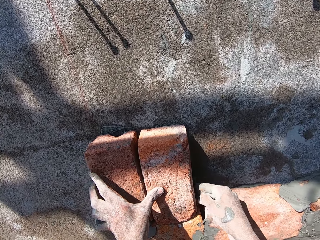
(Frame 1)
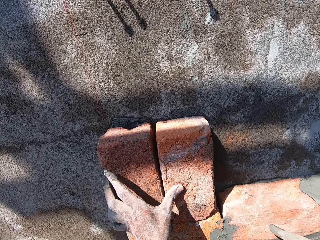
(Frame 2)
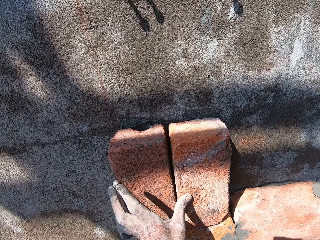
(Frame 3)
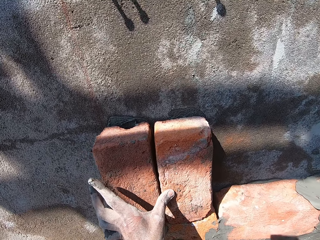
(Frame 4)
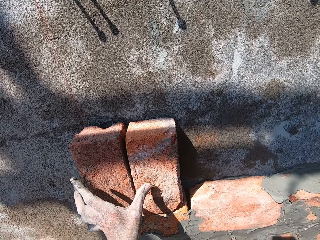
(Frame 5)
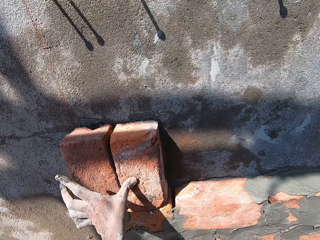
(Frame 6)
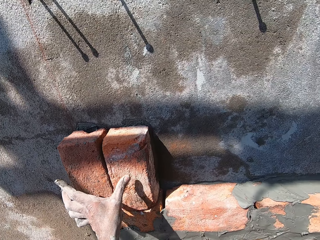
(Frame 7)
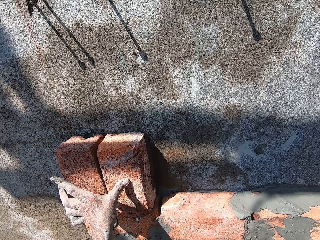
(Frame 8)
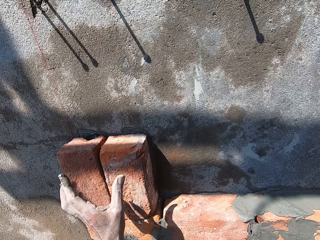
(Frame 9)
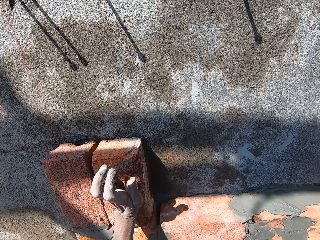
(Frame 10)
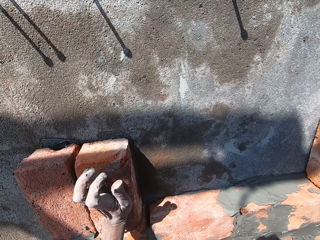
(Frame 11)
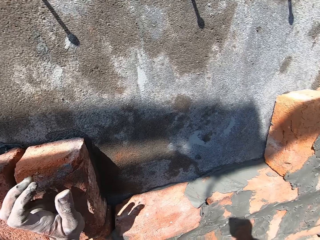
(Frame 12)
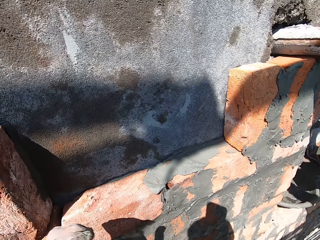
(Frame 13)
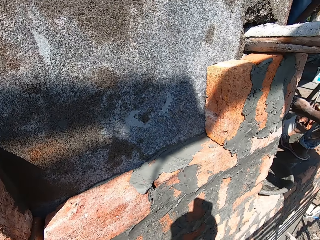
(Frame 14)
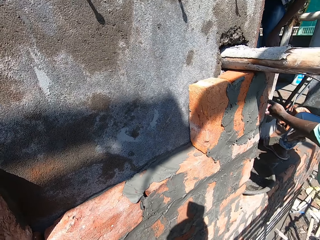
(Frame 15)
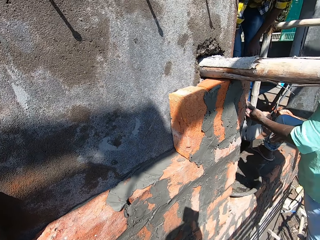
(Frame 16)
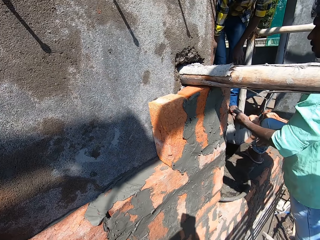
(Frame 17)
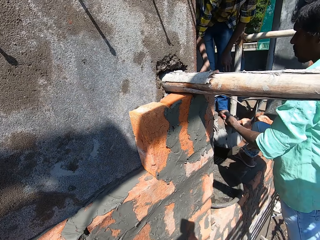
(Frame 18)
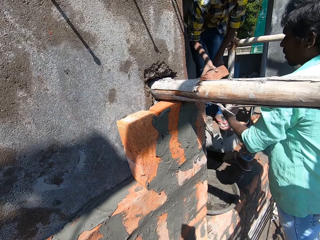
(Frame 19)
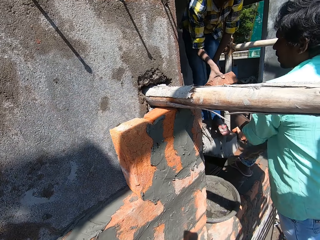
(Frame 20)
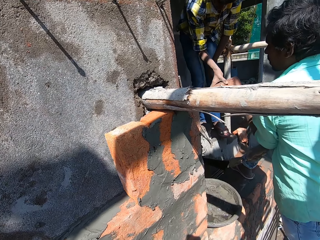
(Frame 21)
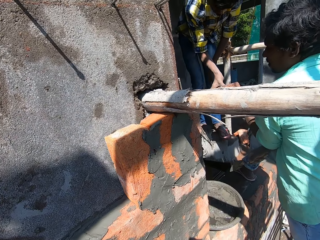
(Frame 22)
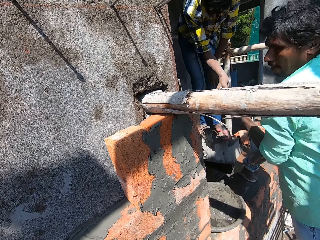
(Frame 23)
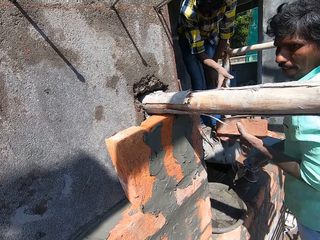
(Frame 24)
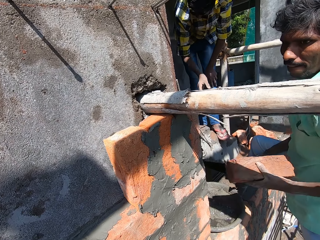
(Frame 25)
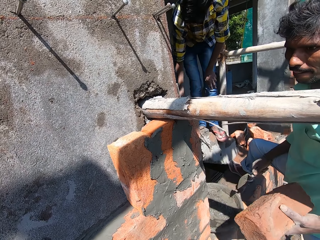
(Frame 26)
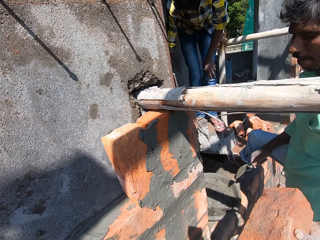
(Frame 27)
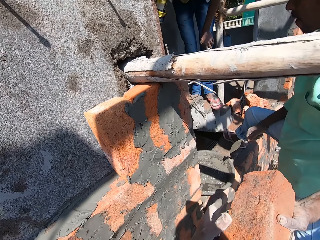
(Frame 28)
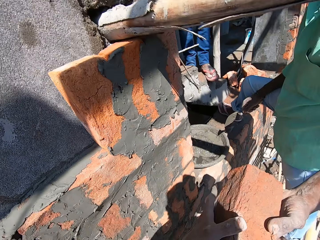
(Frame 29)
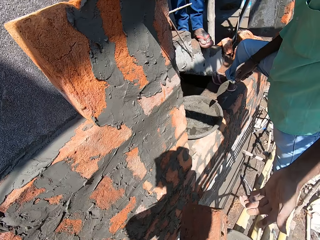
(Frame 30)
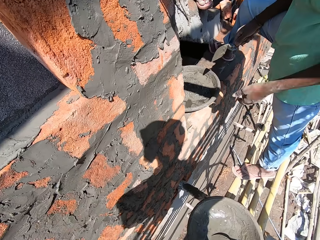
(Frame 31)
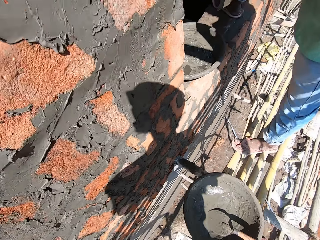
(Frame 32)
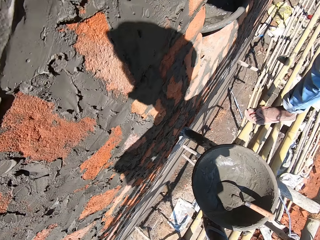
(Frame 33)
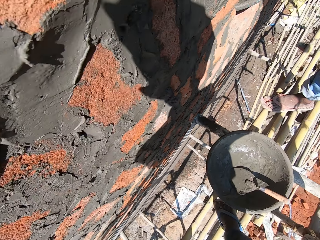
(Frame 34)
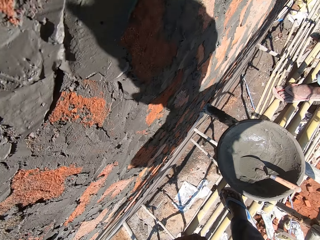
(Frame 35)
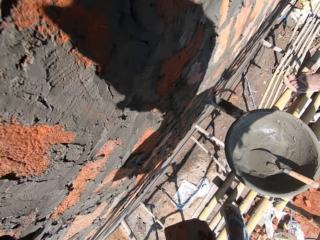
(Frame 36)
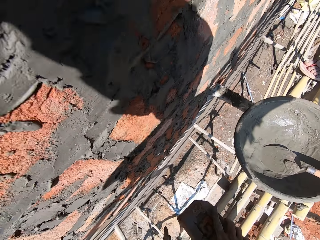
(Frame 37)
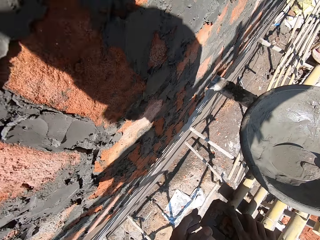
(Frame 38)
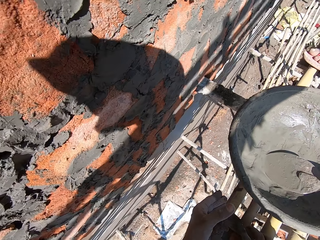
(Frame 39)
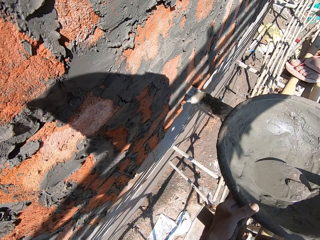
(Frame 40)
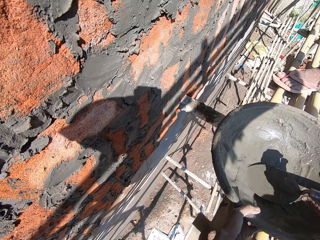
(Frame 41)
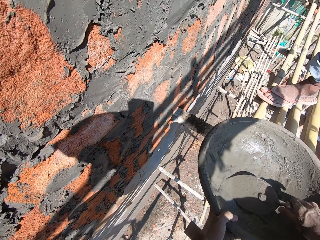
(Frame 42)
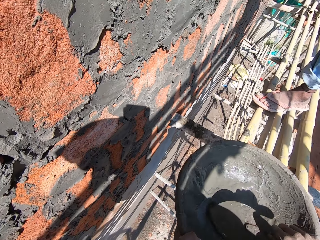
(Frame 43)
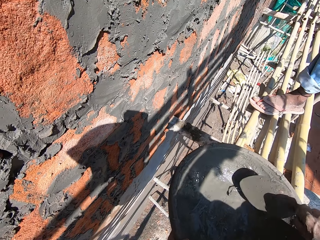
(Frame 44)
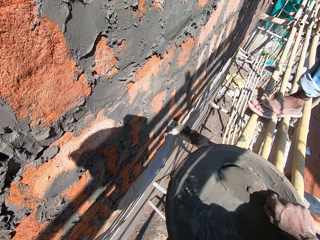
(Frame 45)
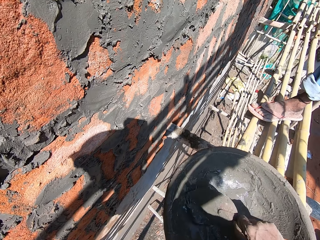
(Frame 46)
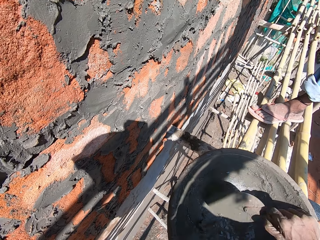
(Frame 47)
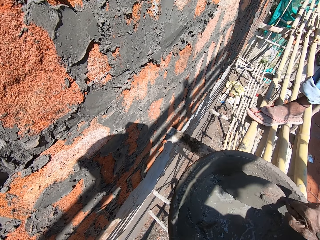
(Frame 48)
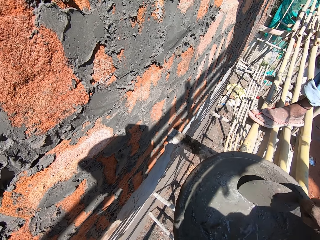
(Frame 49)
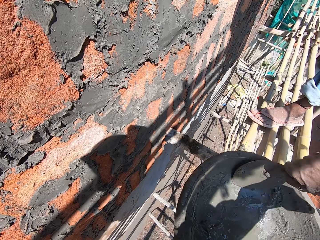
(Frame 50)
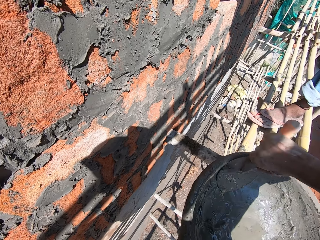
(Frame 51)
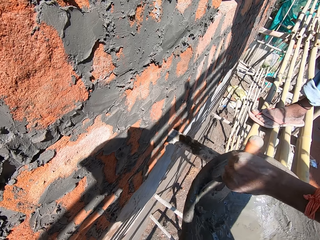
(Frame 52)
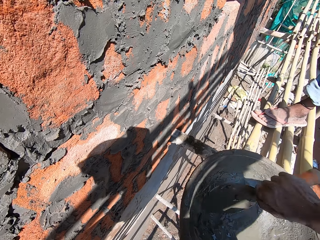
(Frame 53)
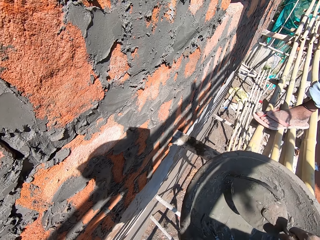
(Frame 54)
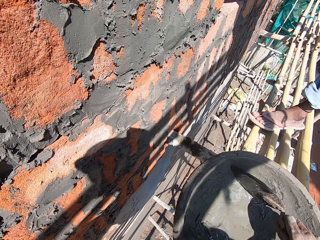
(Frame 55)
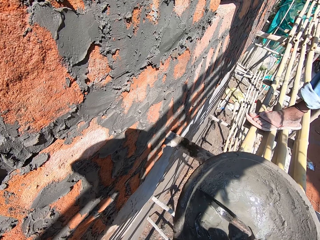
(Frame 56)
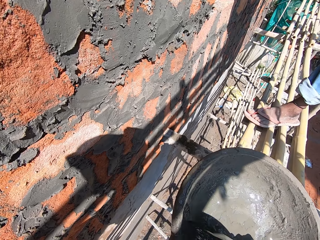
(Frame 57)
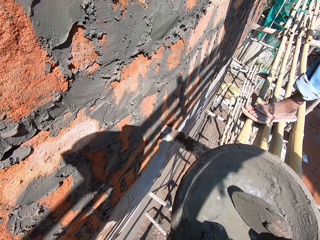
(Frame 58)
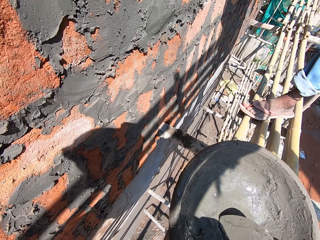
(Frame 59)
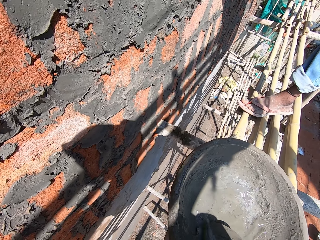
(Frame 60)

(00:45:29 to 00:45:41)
A man interacts with another man. The camera wearer hits the brick on the wall with his left hand. He interacts with the first man. The other man passes a brick to the first man with his right hand. The first man passes the brick to the camera wearer with his left hand. The camera wearer drops the brick on a bamboo stick frame with his right hand. He bends down. He holds the pan on the bamboo stick frame with his left hand. He gathers cement mortar in the pan with the masonry trowel in his right hand. The first man interacts with the other man.

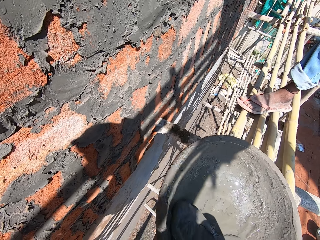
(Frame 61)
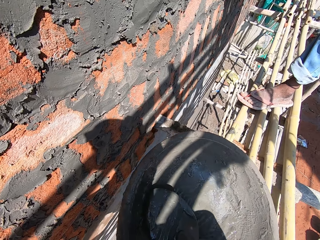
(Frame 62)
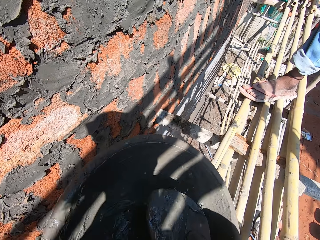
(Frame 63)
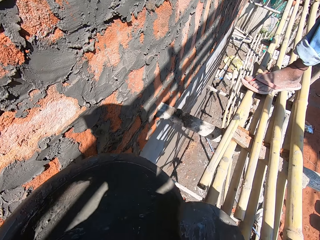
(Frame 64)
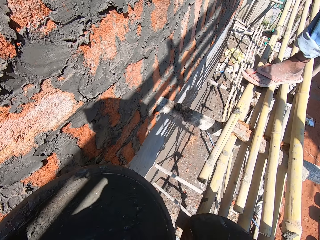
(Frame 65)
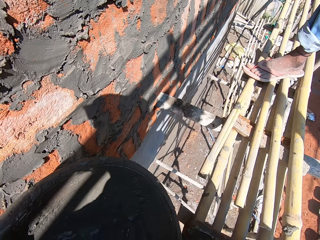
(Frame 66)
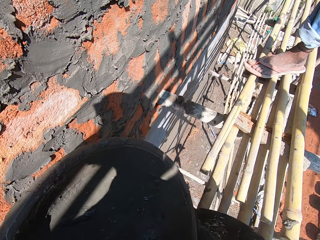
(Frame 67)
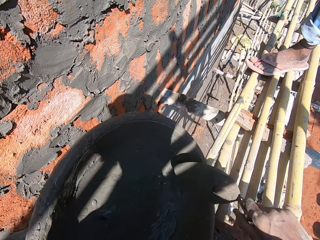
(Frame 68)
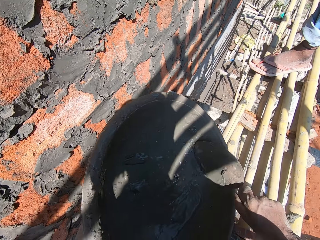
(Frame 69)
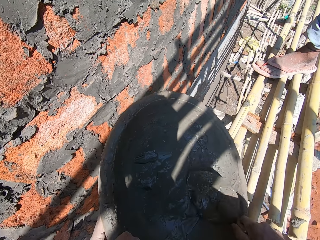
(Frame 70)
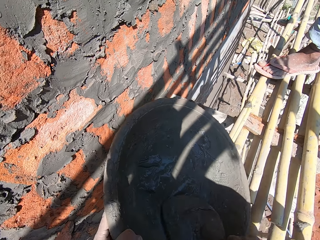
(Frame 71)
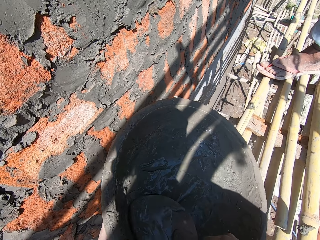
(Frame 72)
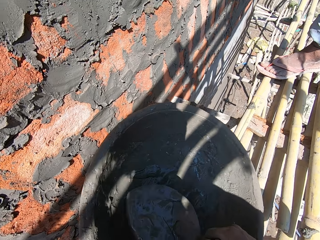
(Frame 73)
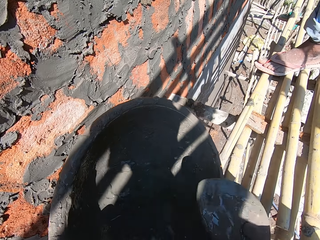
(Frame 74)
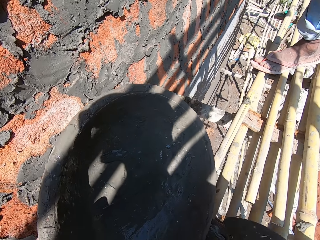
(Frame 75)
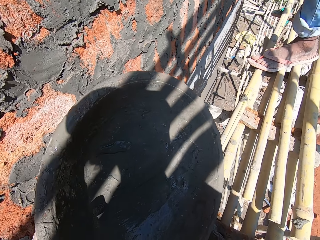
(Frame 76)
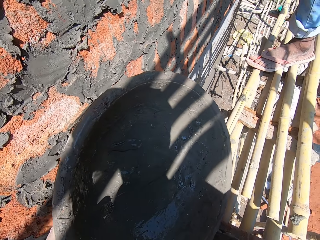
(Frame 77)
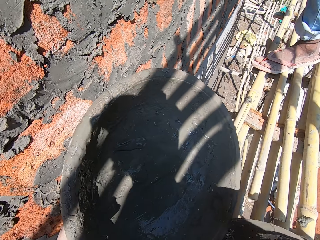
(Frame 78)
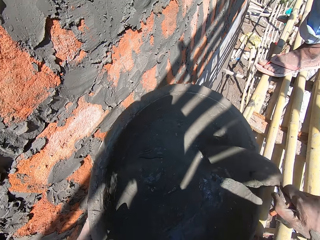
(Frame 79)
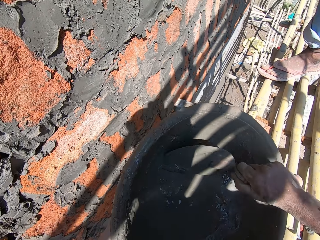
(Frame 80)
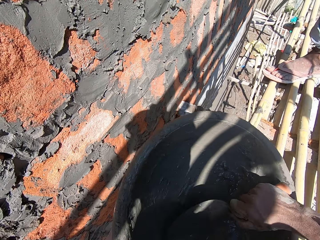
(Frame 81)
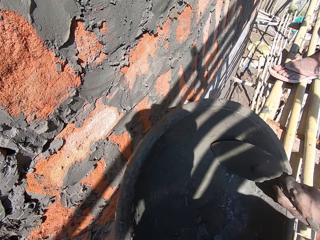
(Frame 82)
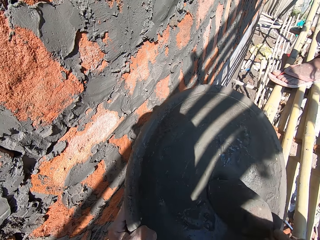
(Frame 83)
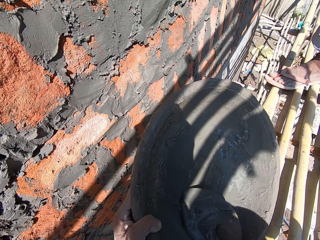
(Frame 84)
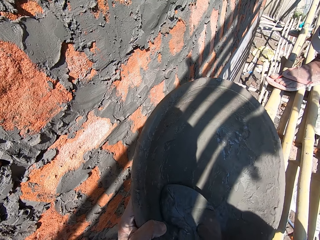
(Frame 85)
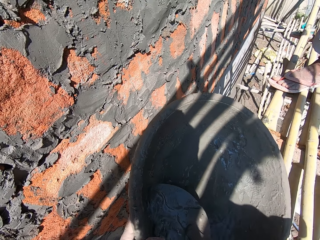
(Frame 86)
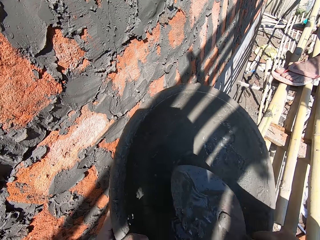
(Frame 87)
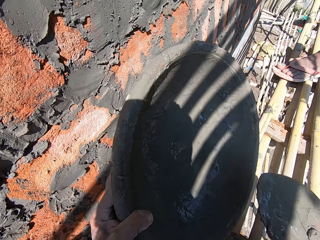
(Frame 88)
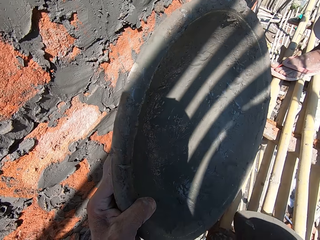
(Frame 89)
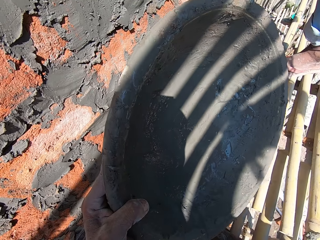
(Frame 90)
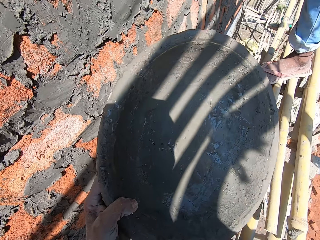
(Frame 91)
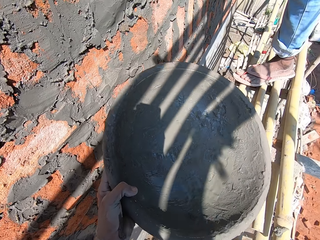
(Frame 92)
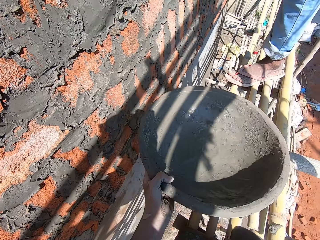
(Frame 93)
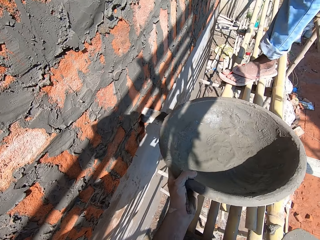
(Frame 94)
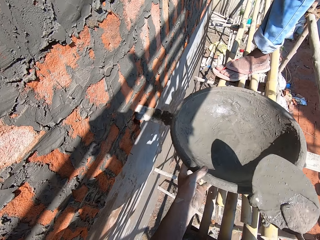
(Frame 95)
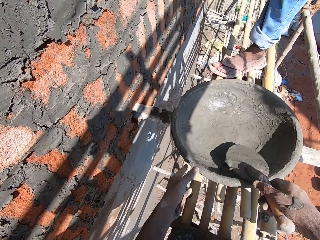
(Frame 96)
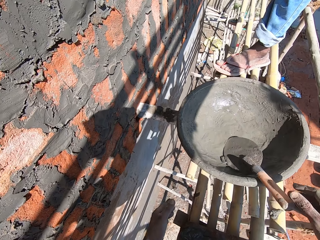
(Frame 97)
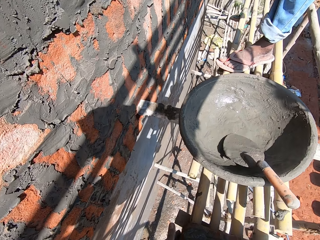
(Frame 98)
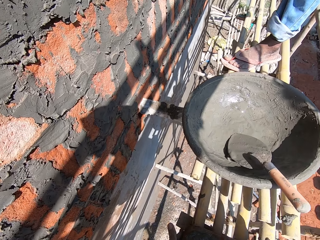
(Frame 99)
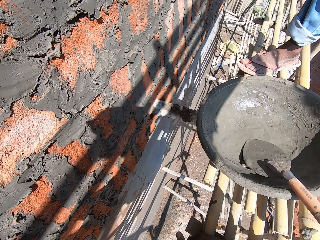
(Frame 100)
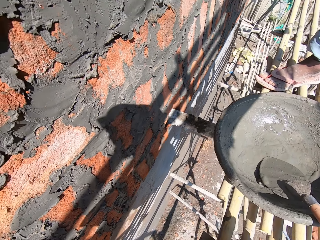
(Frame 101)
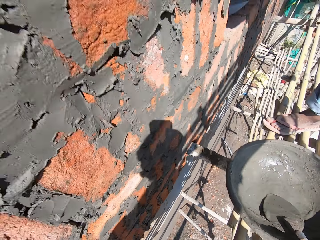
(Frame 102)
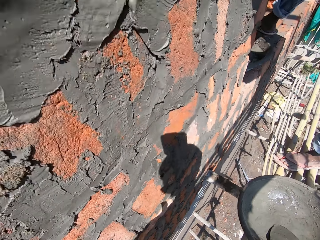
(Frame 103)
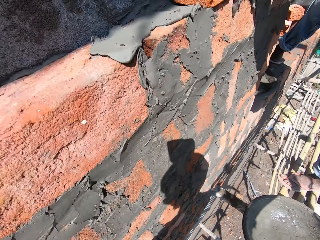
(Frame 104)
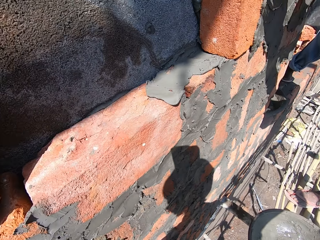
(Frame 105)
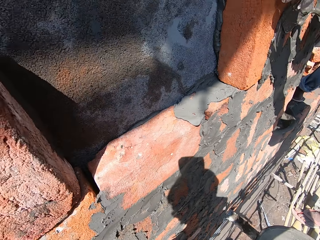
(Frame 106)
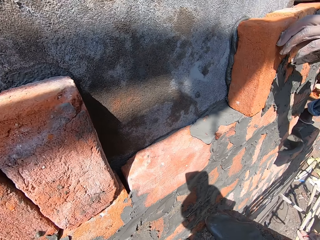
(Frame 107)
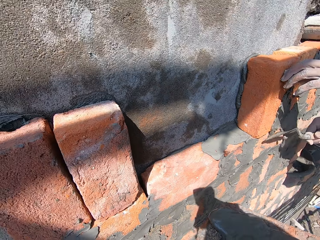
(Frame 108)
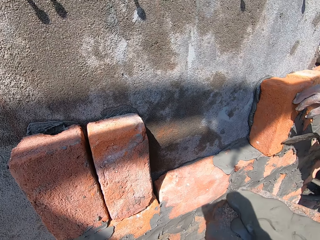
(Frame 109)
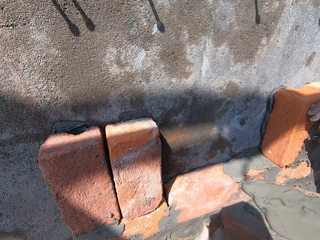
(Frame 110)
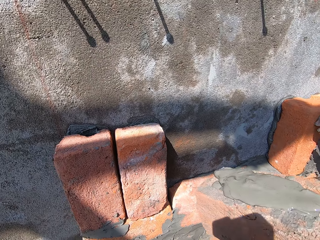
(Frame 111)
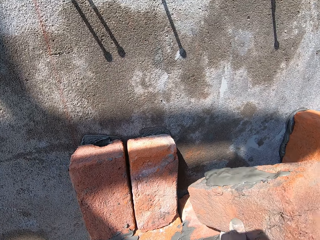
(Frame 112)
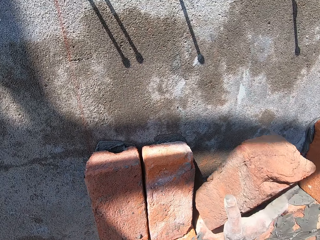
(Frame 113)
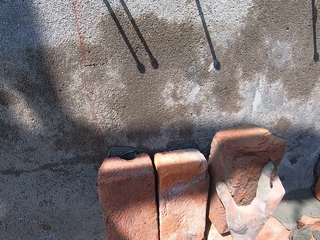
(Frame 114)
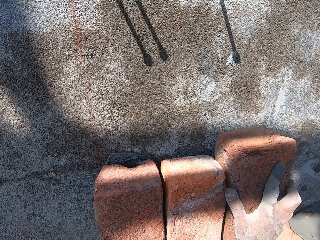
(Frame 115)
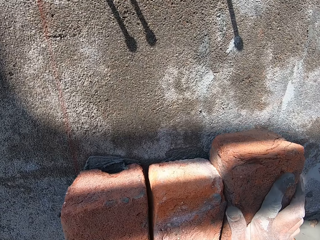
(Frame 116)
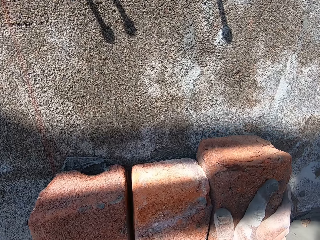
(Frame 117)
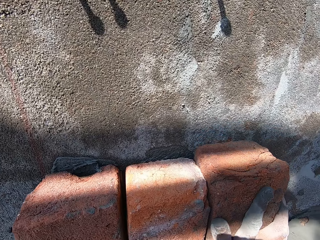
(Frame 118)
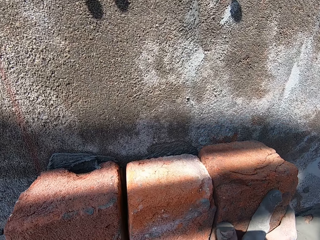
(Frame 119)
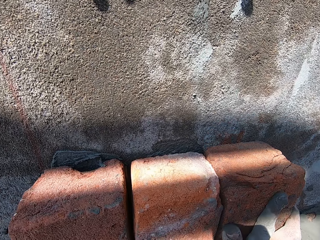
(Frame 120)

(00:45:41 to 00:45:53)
The camera wearer packs cement mortar from the pan or bowl with the masonry trowel in his right hand. He lifts the bowl with his left hand. He applies the cement mortar on the brick with the masonry trowel in his right hand. He packs cement mortar from the pan with the masonry trowel in his right hand. He applies the cement mortar on the brick with the masonry trowel in his right hand. He packs cement mortar from the pan with the masonry trowel in his right hand. He applies the cement mortar on the brick with the masonry trowel in his right hand. He drops the pan on the bamboo stick frame with his left hand. He drops the masonry trowel in the pan with his right hand. He lifts the brick from the bamboo stick frame with both hands. He stands up. He places the brick on the wall with his right hand, on top of other blocks.
